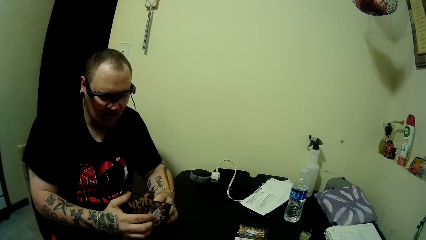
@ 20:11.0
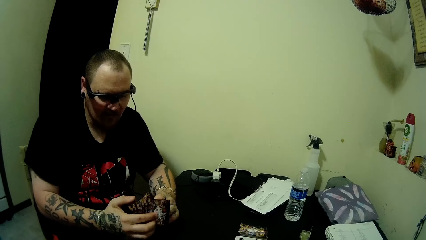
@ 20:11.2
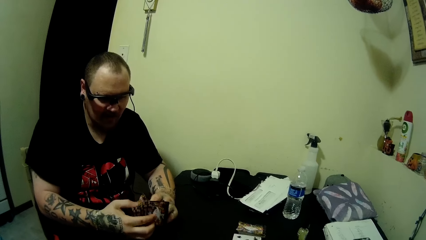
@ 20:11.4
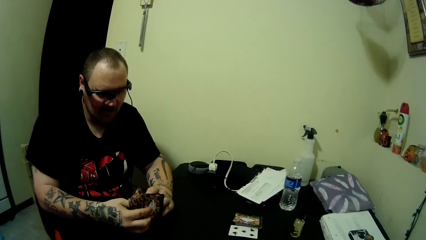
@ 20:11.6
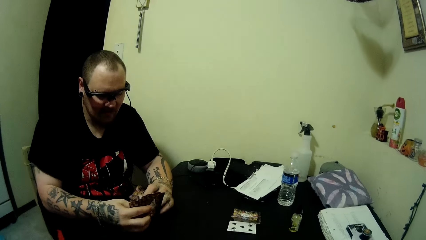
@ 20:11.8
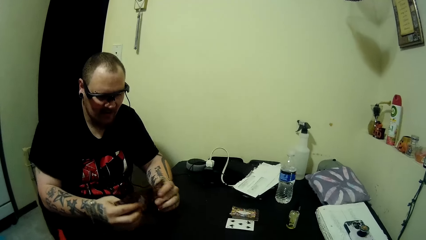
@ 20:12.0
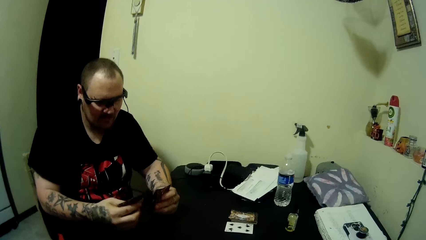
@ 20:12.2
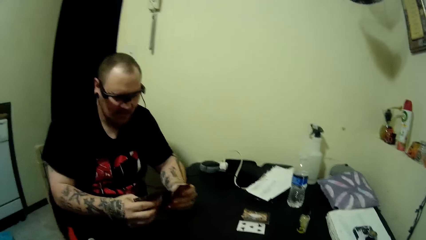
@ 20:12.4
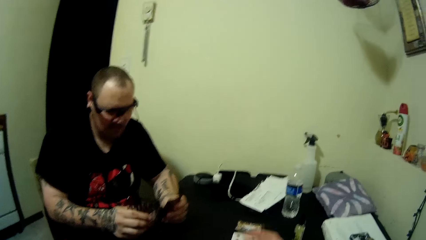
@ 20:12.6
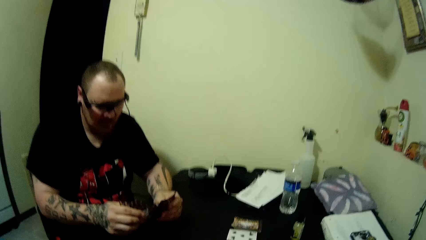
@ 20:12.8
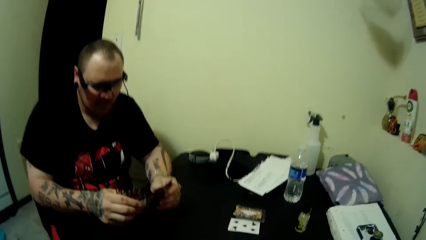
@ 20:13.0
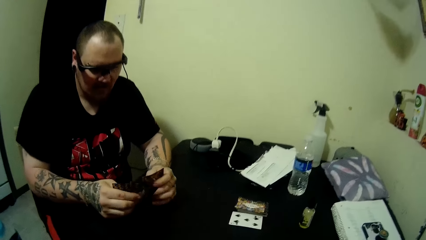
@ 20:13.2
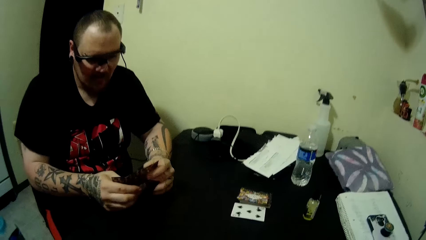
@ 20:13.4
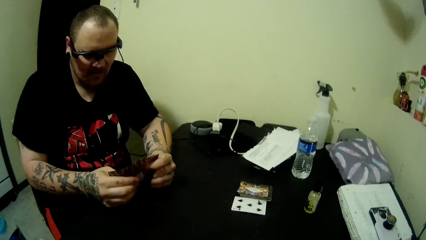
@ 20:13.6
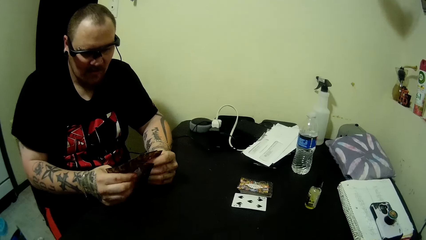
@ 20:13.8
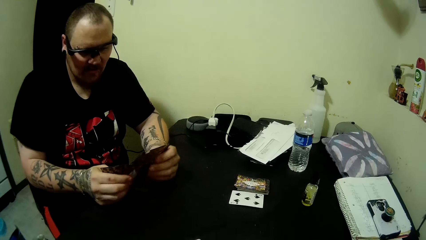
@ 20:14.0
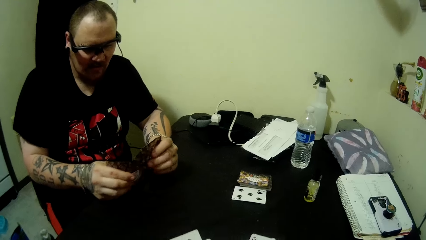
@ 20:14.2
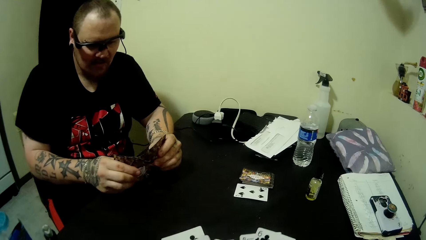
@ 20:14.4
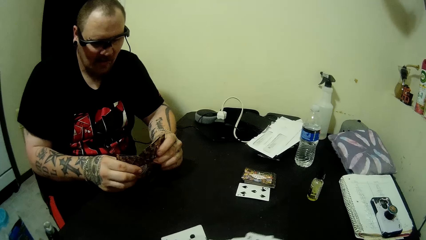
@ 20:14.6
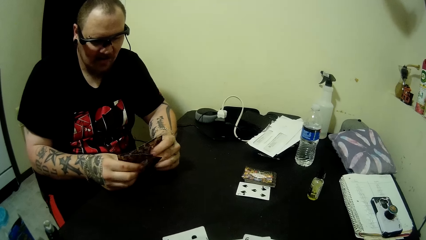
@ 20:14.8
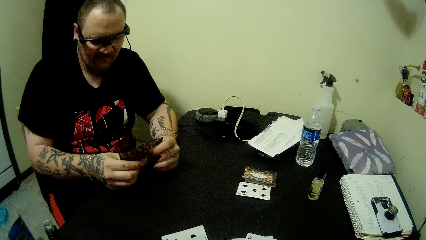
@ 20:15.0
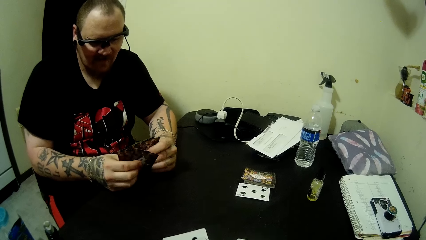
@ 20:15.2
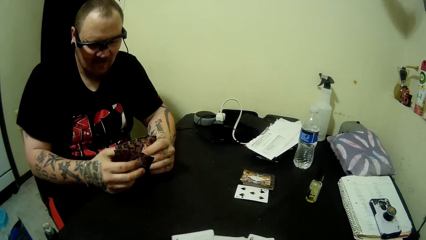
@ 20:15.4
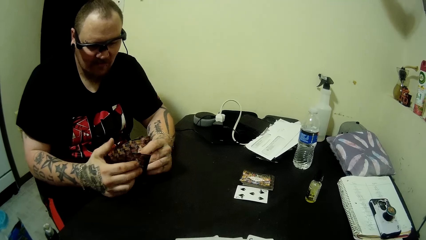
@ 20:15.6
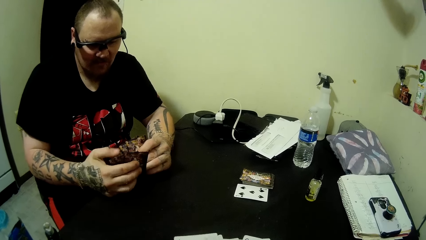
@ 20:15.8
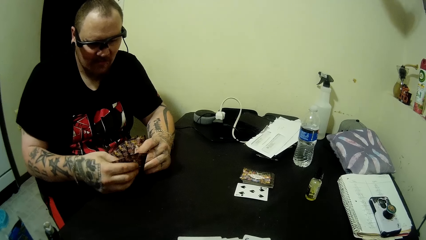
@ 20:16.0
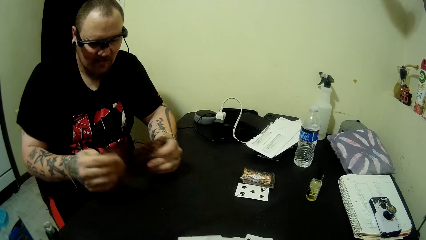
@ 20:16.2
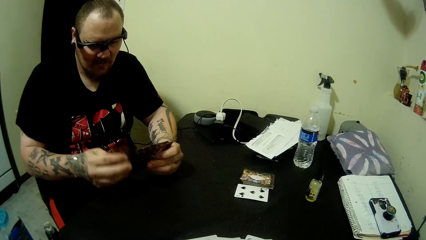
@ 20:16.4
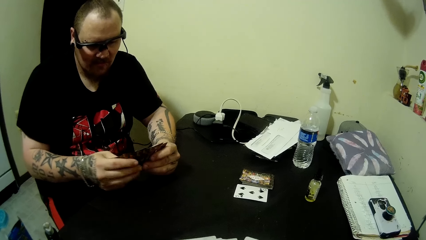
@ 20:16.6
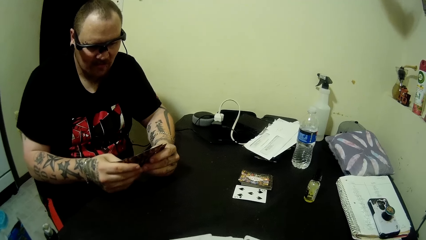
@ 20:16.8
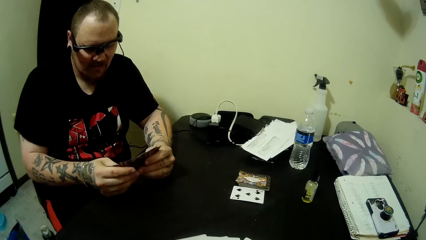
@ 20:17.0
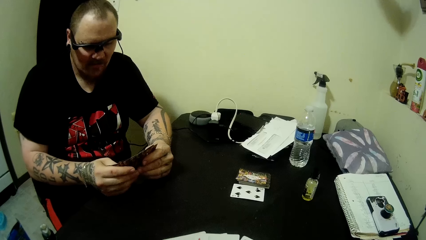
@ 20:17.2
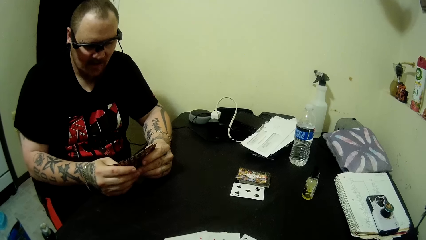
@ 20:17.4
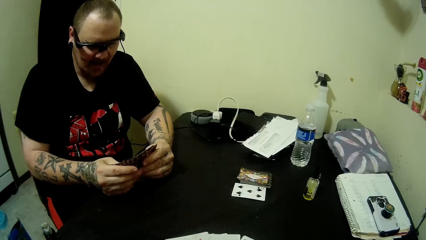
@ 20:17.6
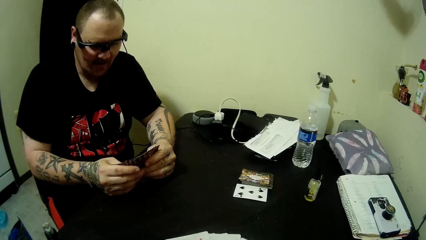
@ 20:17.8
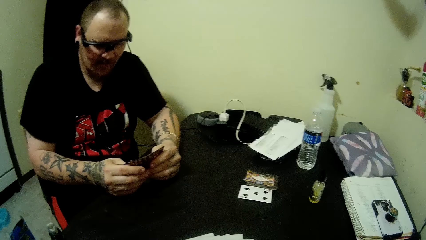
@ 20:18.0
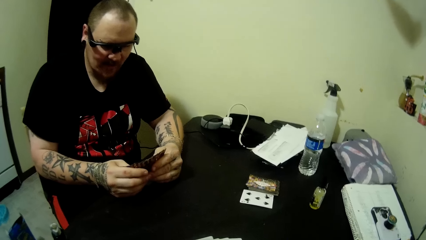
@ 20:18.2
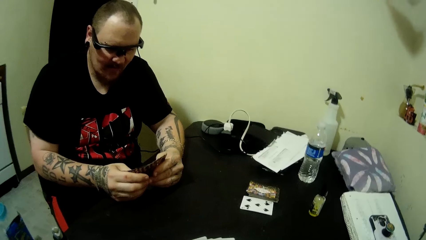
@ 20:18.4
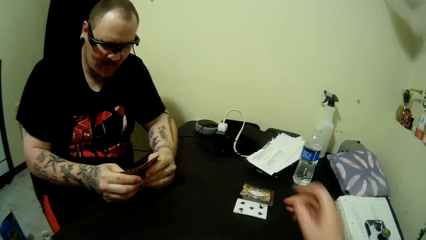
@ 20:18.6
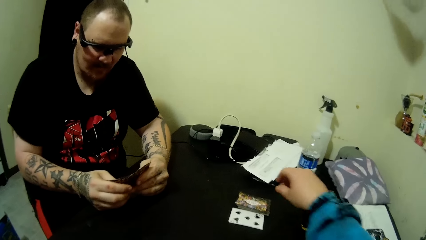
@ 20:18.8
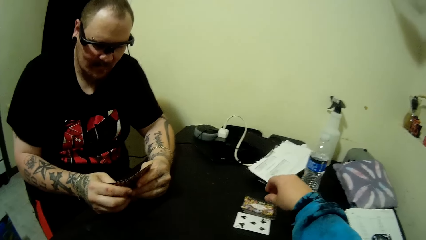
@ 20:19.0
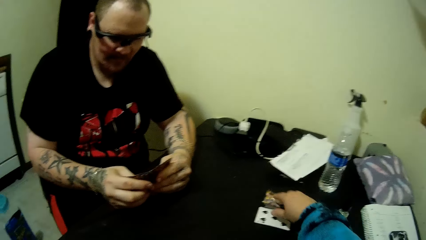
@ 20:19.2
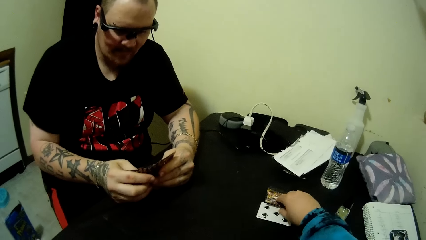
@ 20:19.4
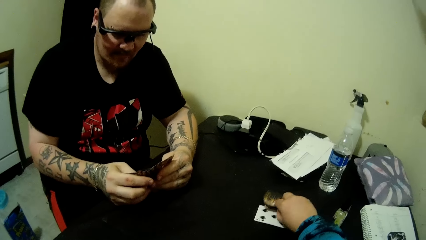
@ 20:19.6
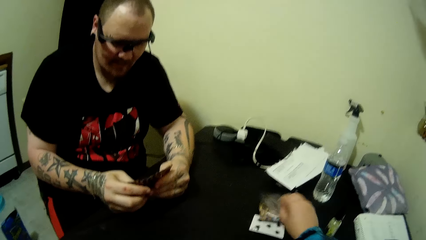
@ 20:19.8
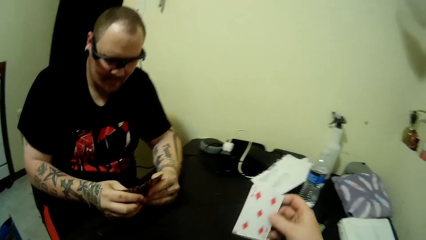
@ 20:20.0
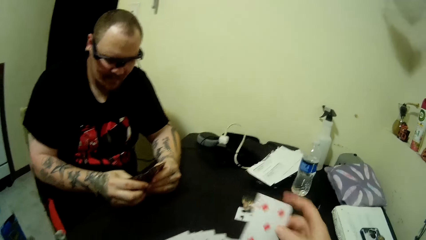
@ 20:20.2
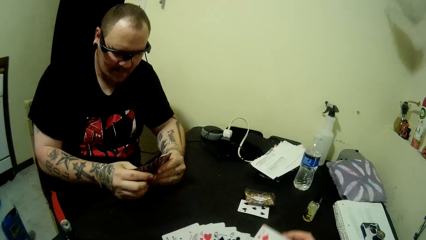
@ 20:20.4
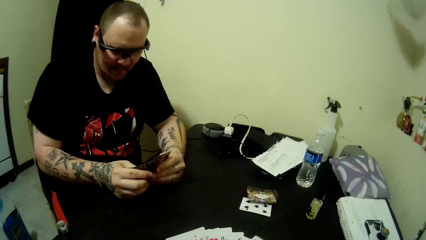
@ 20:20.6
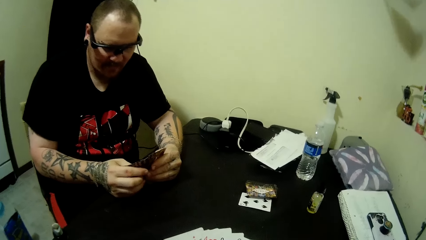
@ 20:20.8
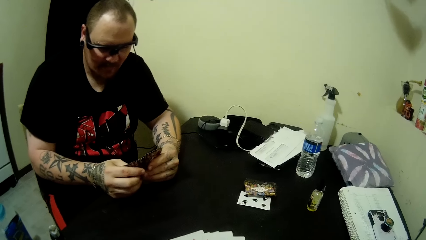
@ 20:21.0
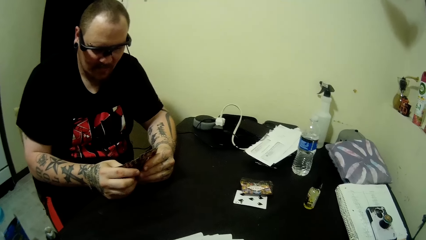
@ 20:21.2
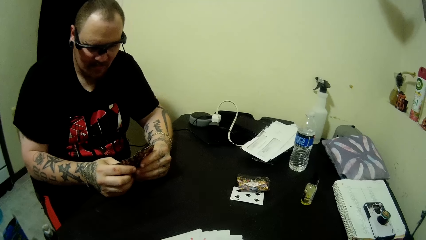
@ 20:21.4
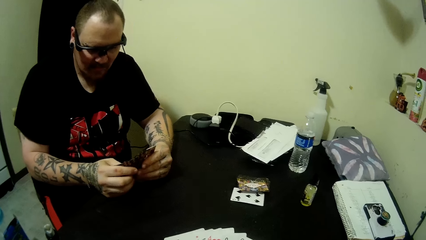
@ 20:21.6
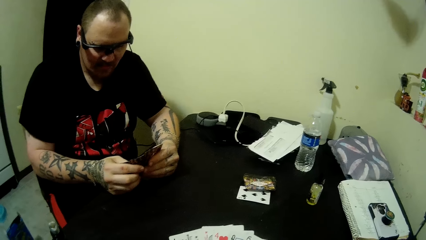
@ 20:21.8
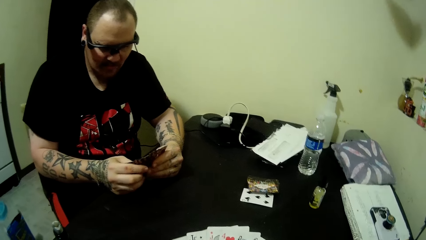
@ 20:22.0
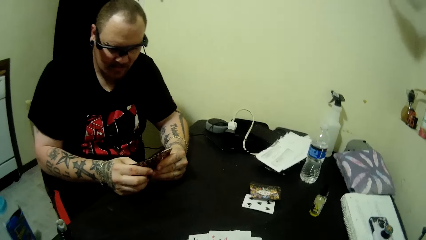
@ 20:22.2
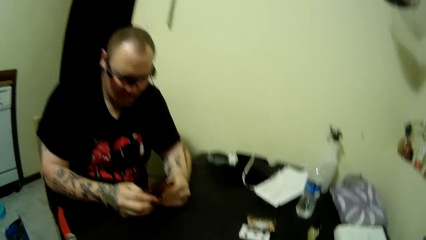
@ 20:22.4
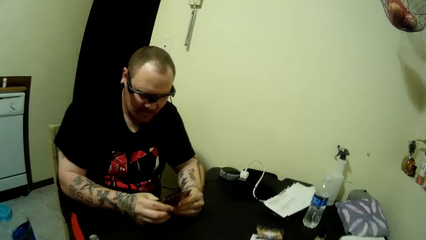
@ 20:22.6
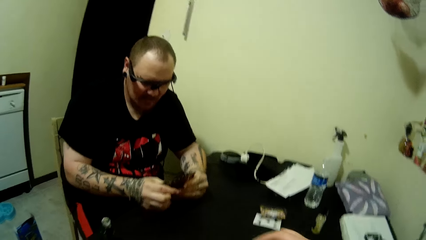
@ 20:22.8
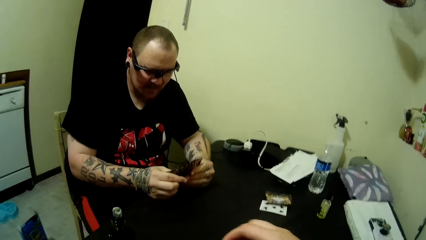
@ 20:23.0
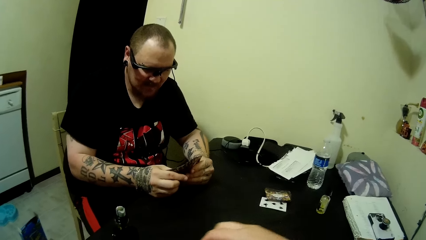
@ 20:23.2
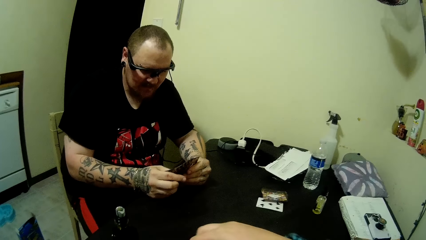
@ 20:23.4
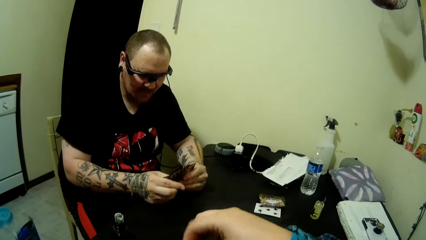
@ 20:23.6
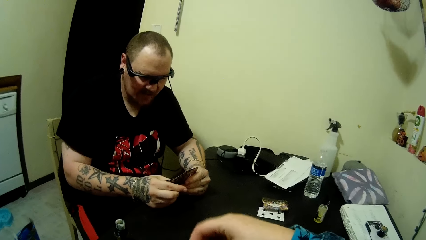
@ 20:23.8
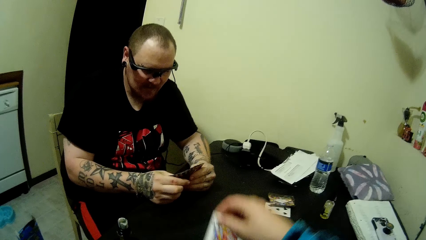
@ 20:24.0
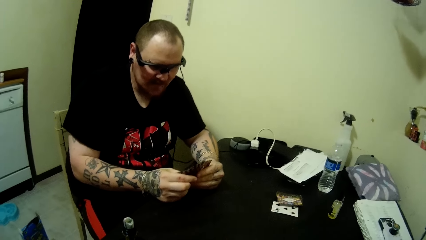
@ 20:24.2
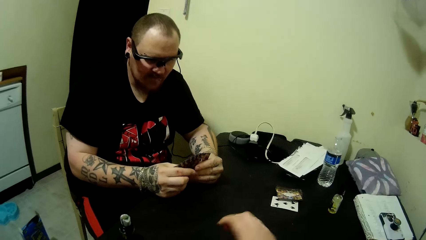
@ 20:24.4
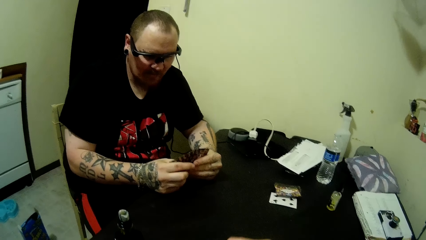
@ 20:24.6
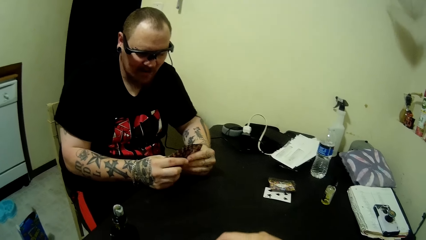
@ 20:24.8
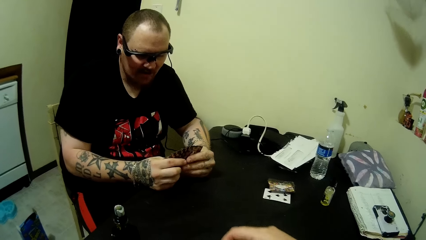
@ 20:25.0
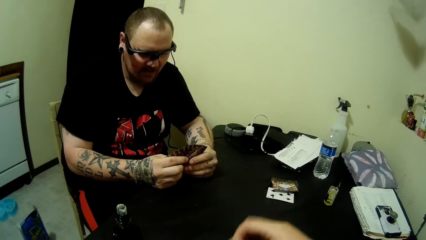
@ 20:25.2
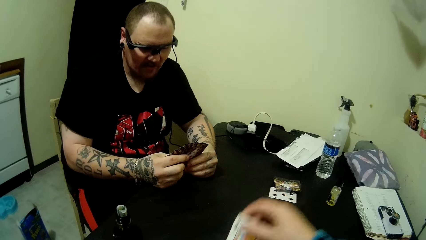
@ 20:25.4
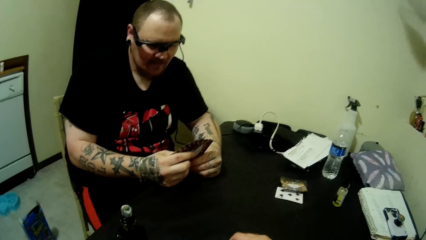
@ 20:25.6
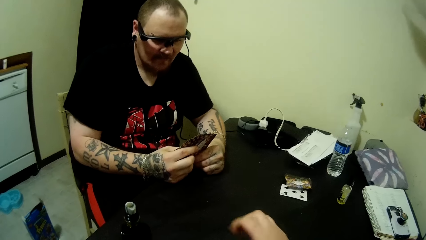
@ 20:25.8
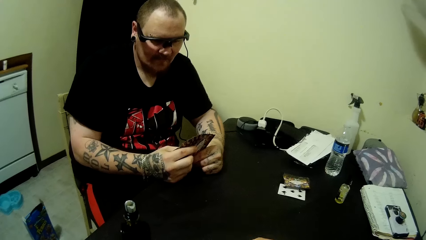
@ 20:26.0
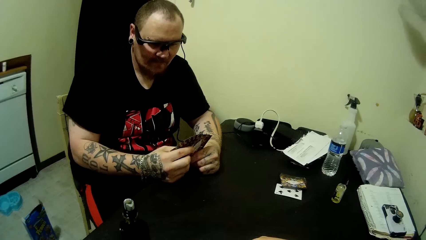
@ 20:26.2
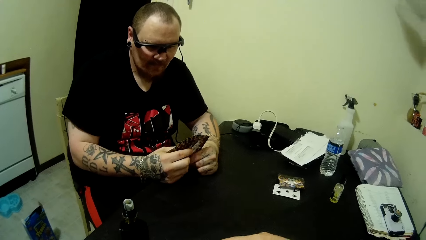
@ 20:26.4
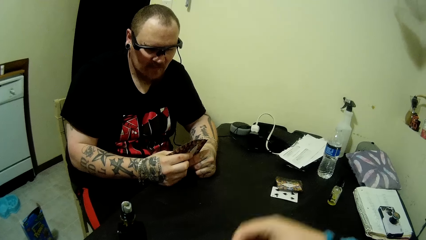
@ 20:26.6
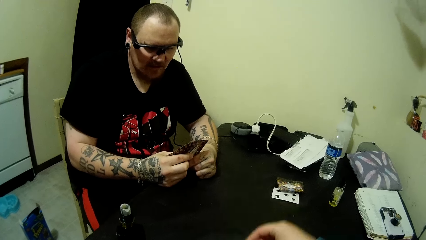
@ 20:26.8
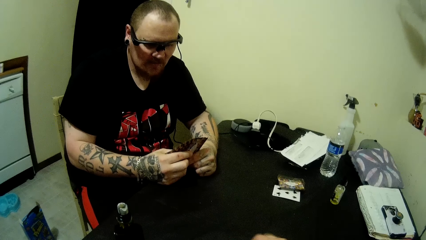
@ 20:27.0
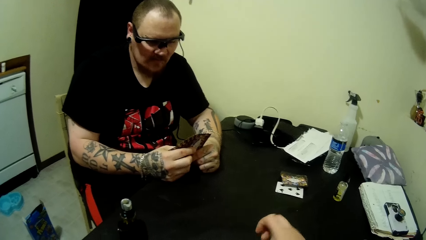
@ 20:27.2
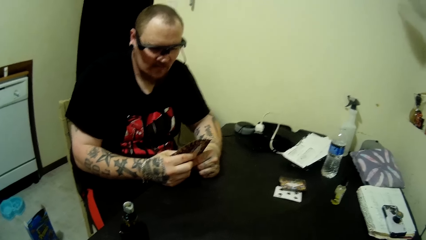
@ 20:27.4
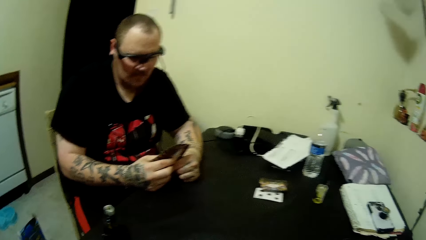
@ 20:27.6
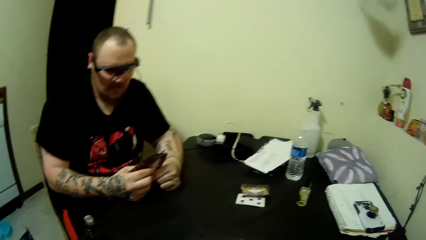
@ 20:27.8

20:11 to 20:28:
The camera wearer moves cards in hand. She picks a card from the stack of cards on the table with her right hand. She places a card in hand. She shuffles the cards in her hands. She puts cards on the table.
